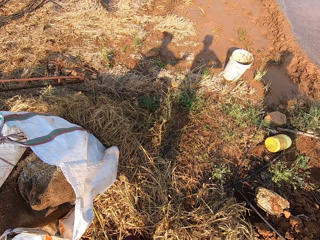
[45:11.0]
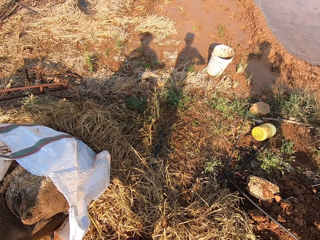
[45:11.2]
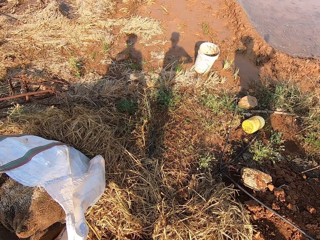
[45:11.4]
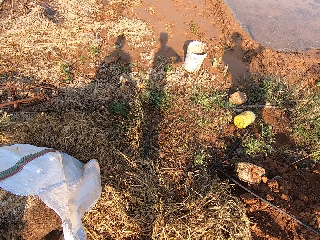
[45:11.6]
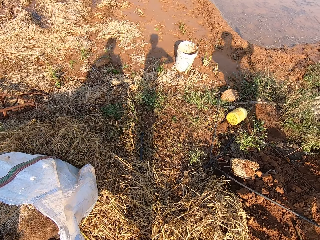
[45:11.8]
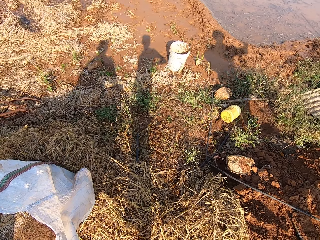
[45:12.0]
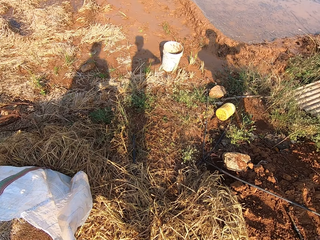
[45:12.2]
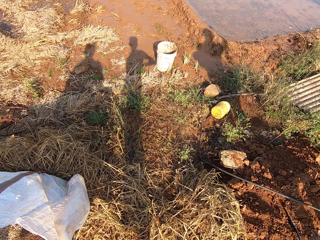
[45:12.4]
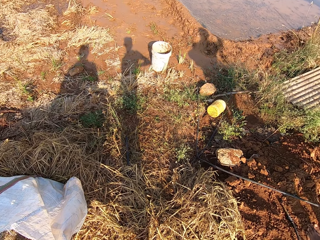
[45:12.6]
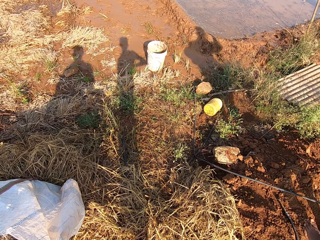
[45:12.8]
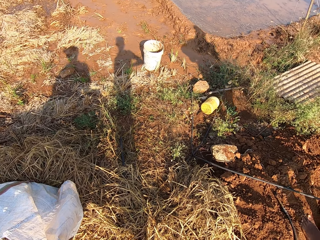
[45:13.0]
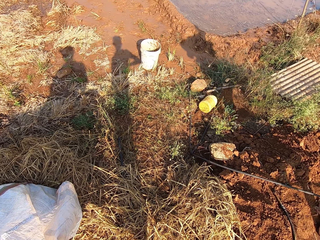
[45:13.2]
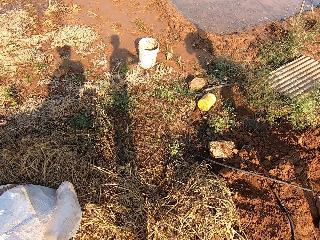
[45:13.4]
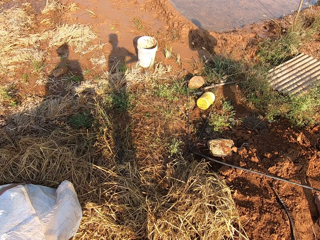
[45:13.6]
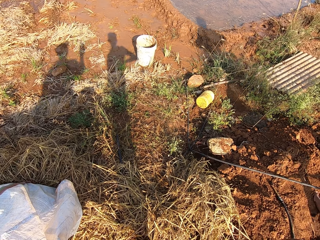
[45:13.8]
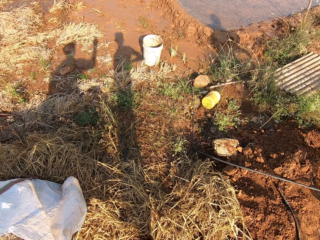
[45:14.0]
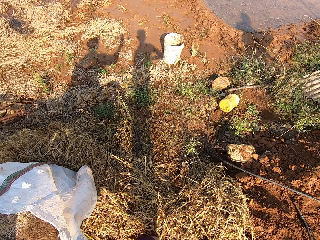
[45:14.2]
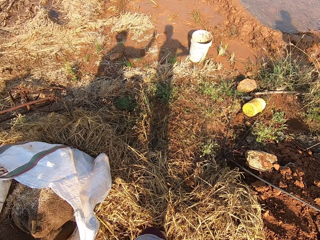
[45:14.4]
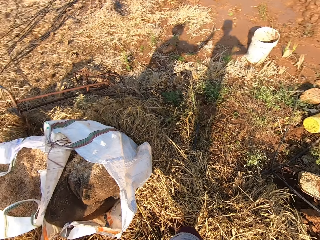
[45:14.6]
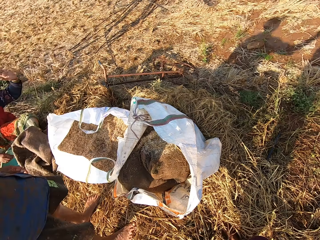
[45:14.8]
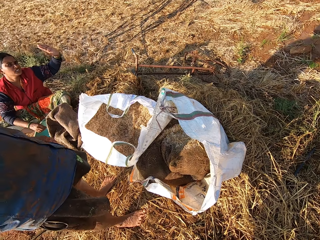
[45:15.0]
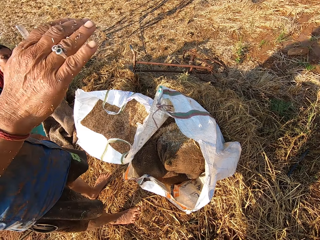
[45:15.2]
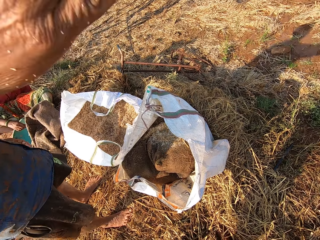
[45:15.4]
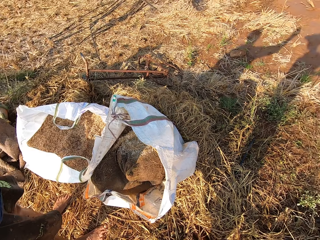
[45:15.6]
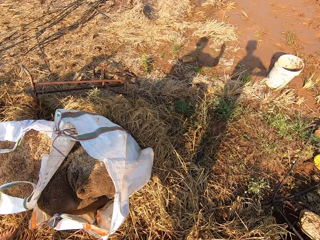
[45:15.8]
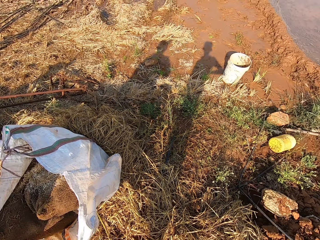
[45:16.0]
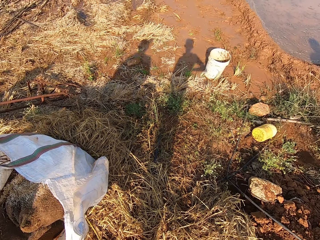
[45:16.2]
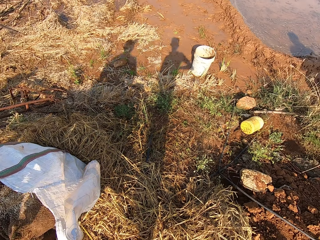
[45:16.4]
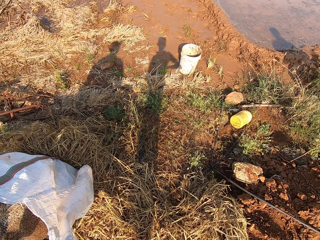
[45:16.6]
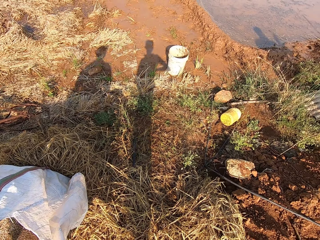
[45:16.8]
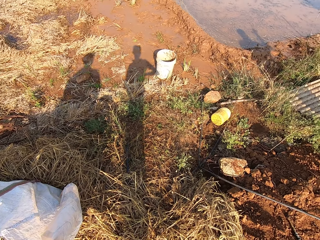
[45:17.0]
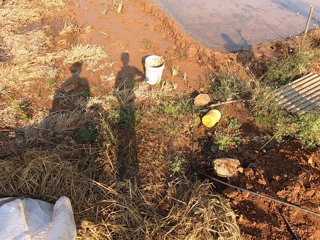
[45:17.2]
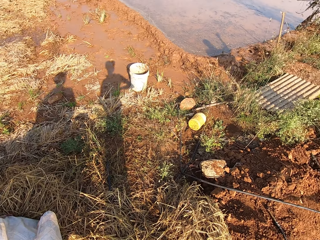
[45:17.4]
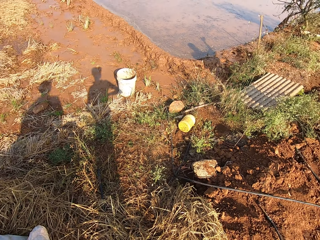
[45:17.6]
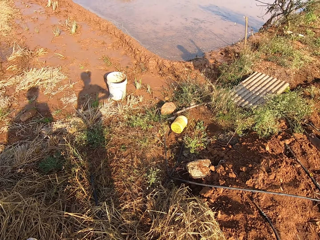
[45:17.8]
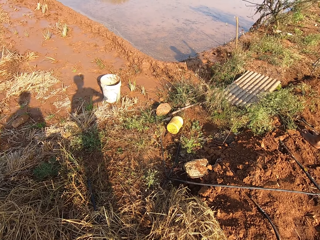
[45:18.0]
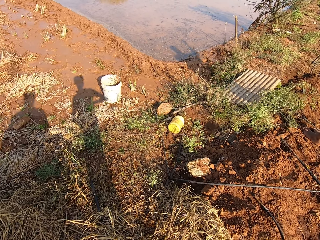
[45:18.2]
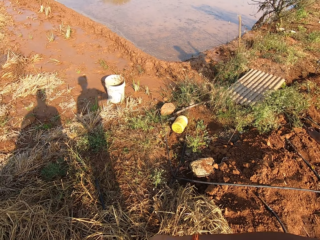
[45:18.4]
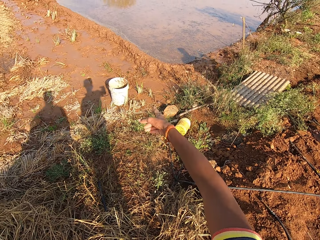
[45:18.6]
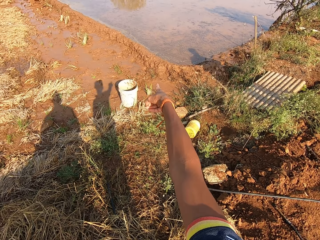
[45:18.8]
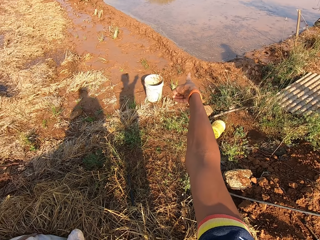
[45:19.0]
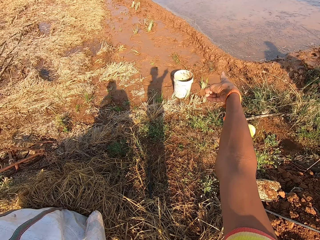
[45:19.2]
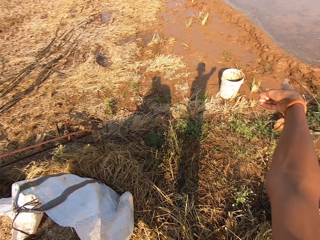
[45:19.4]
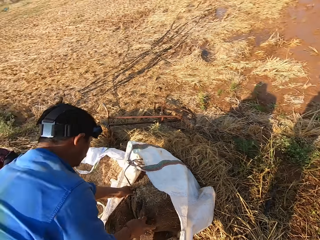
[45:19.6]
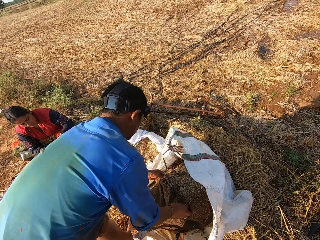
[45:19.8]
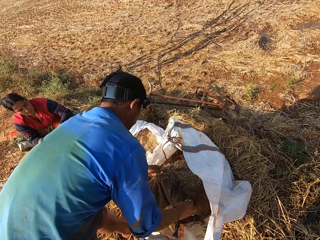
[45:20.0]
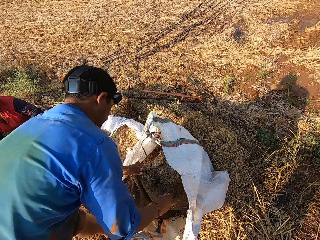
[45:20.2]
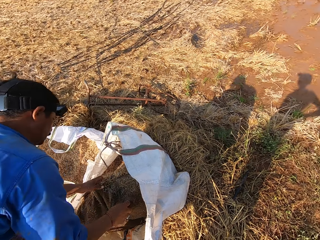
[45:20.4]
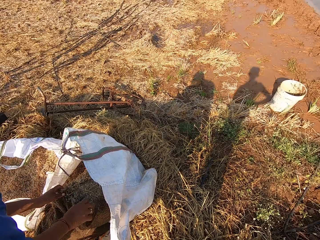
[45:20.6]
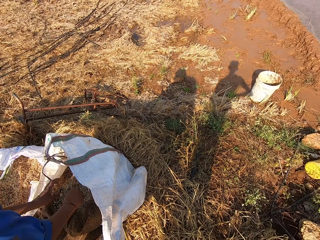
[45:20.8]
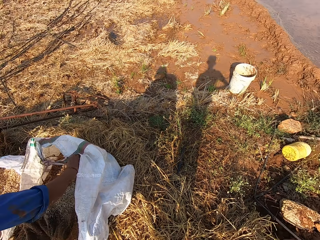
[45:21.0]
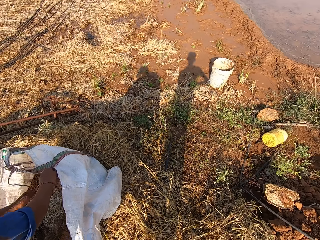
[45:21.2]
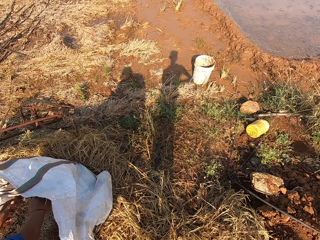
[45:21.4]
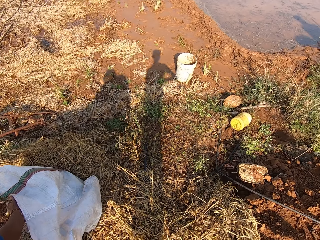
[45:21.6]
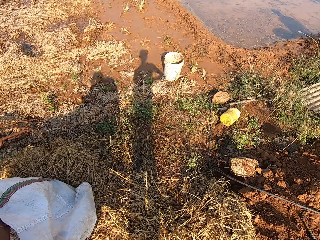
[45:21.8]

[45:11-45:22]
The camera wearer talks. A person raises her hand. A man raises his hand. The camera wearer looks around. He raises his hand. He looks around. The man moves millet in a sack with both hands.

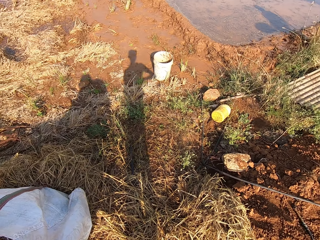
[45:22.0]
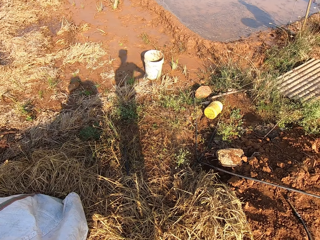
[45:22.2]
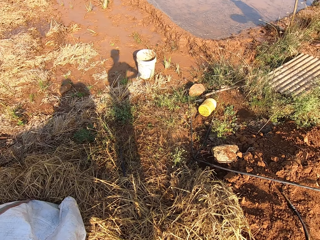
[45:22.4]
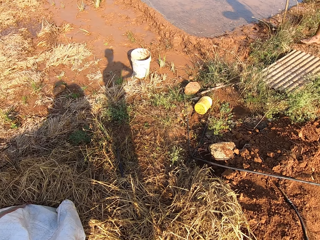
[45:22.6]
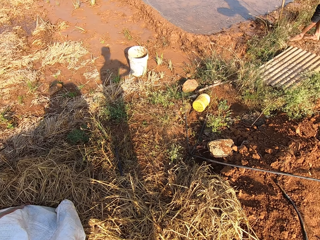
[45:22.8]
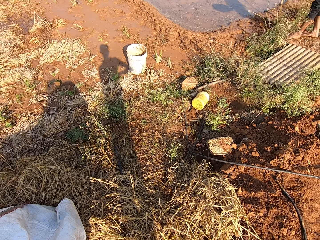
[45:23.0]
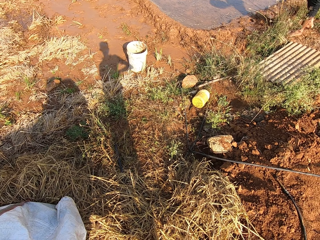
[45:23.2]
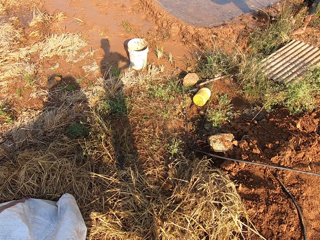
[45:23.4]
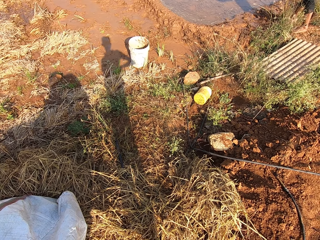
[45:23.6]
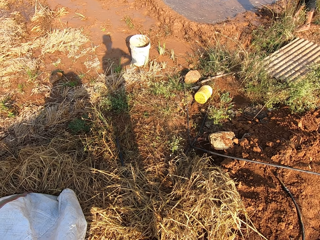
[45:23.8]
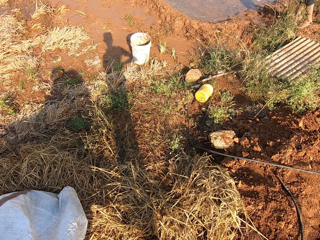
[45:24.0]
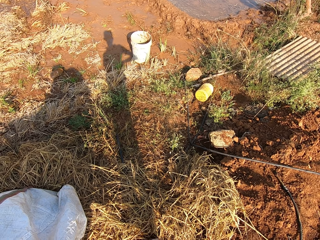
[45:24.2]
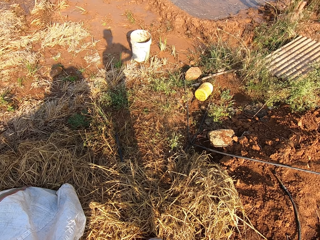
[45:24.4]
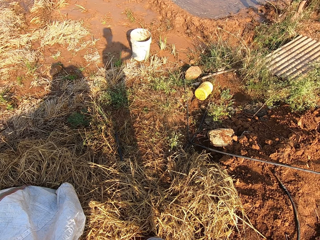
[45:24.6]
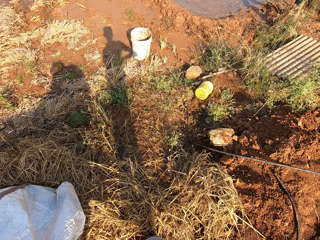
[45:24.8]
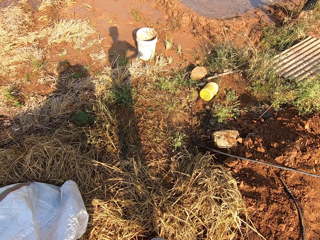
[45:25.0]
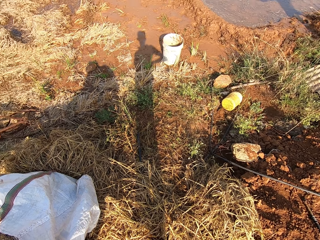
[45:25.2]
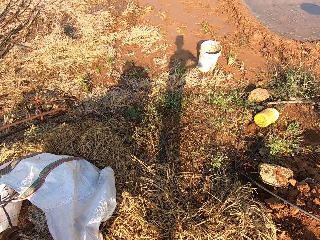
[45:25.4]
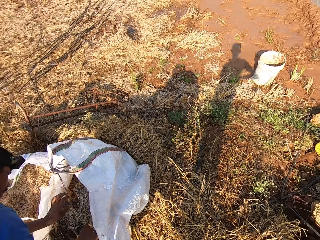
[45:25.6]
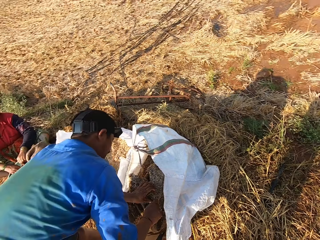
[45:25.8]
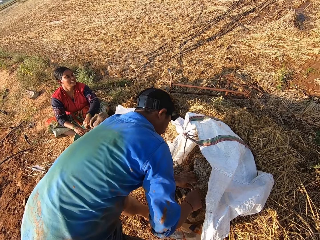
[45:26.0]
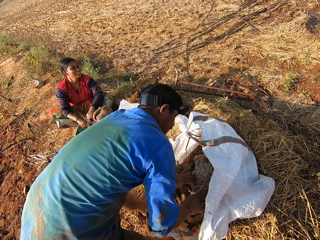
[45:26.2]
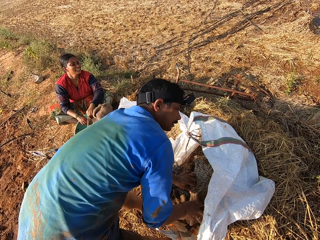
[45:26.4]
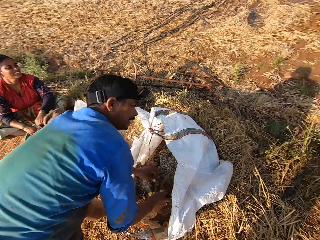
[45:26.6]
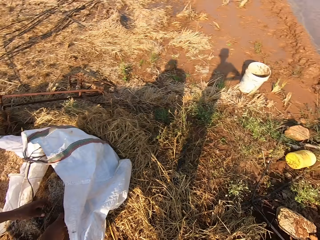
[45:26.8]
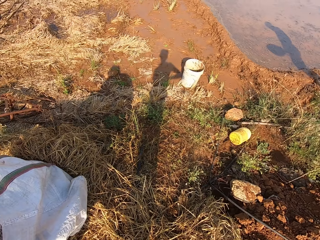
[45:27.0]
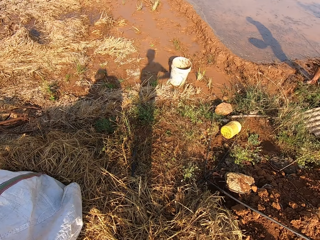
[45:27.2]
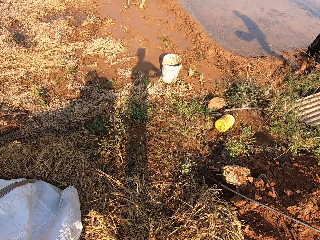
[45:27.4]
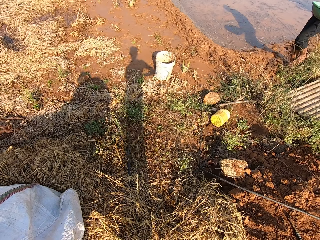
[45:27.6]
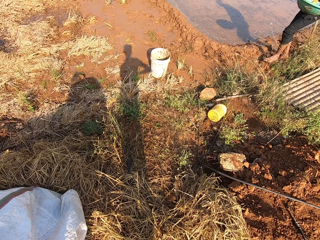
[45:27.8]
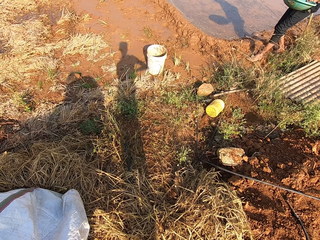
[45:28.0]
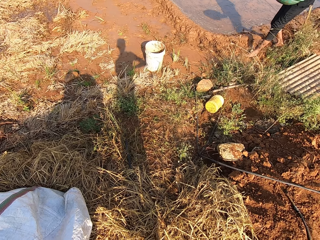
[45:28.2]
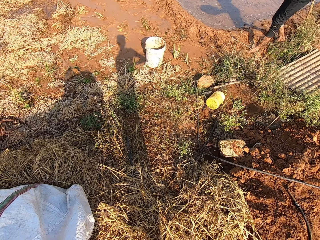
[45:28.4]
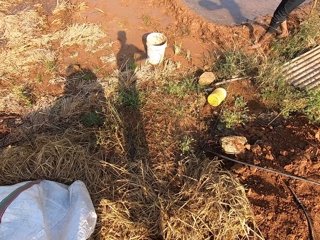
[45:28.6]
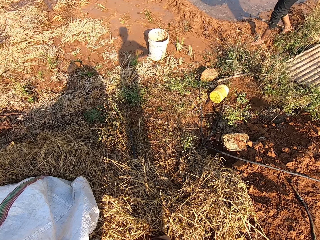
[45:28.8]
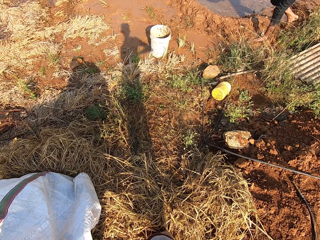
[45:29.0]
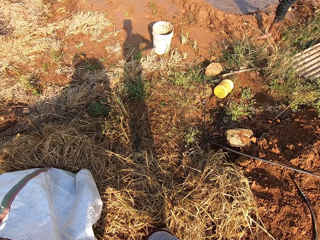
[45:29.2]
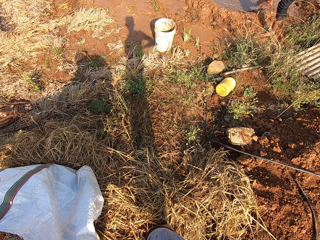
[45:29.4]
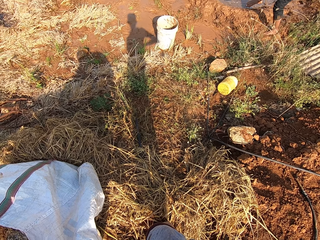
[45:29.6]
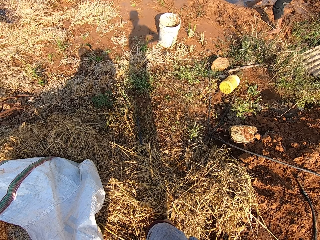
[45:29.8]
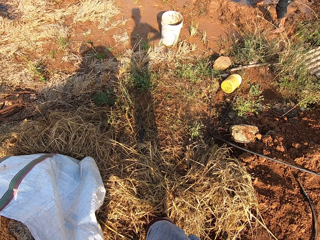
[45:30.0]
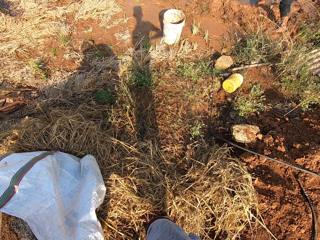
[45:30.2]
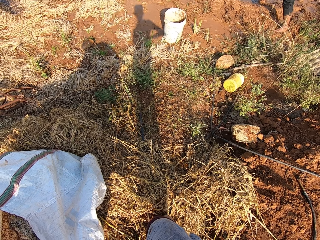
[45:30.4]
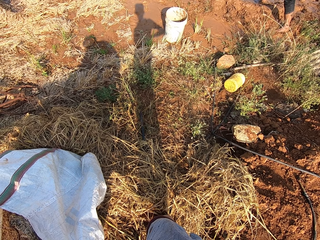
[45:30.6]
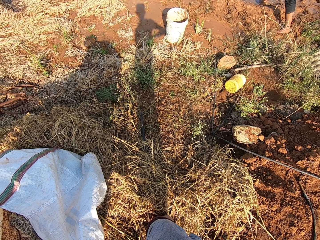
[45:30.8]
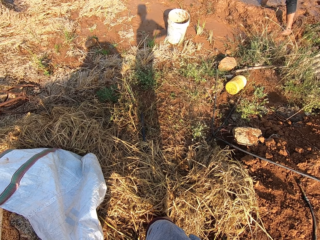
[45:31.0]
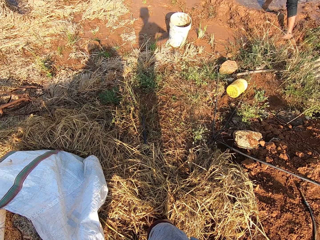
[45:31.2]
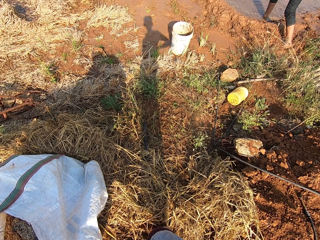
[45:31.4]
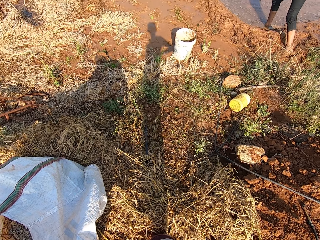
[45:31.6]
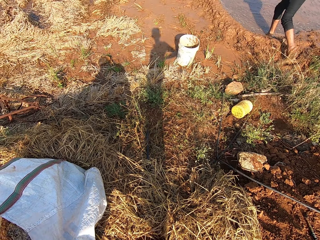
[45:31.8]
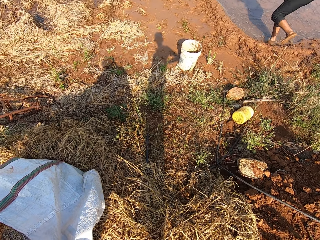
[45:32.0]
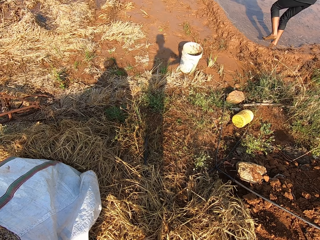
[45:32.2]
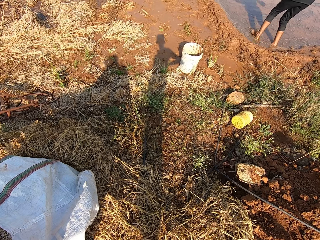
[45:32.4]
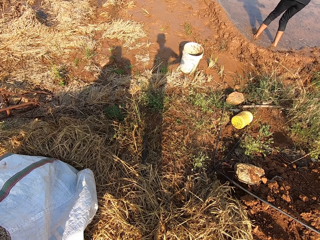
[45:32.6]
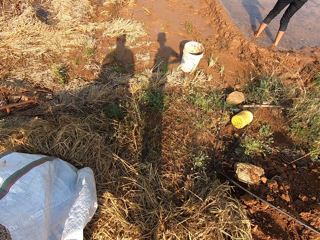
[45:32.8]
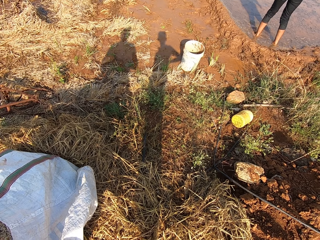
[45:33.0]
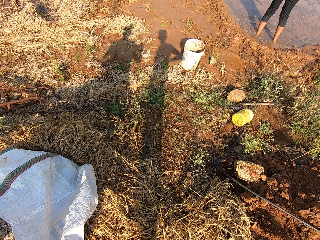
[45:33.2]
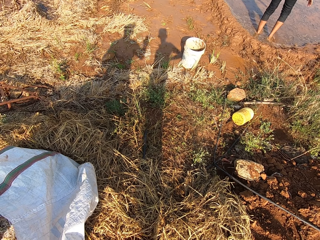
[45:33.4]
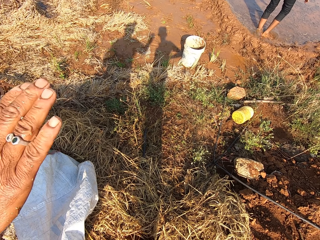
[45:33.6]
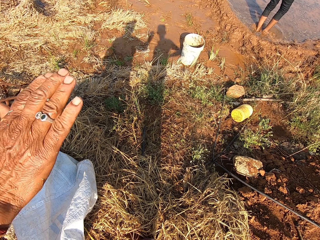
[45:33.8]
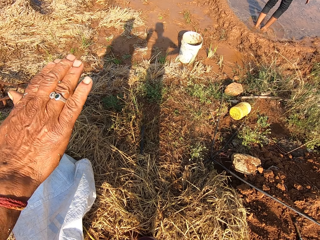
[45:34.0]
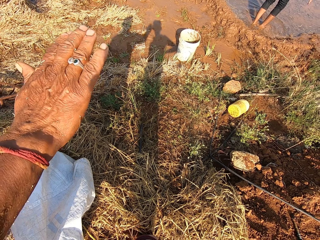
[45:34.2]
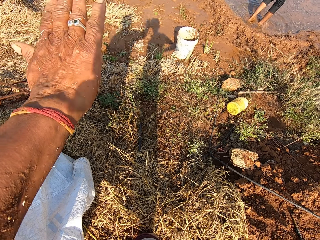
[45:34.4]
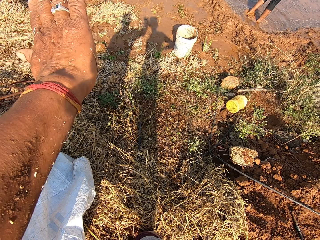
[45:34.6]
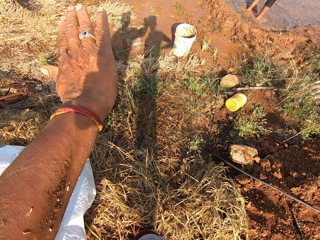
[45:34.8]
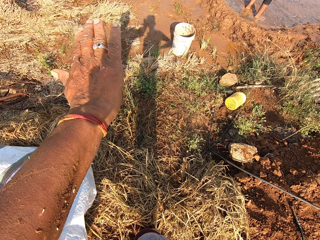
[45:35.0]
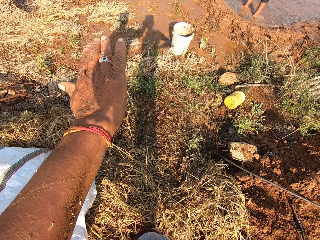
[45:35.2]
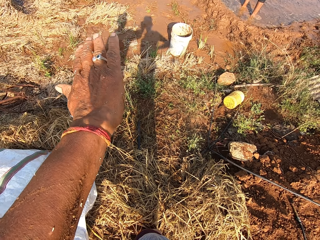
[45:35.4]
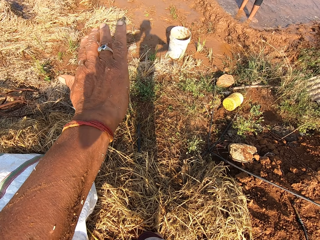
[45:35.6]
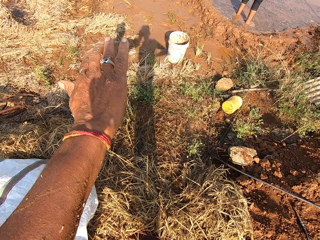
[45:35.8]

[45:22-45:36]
The camera wearer looks around. A person walks around. The camera wearer looks around. They stare at the person. The person walks around. Another person moves his hand.
